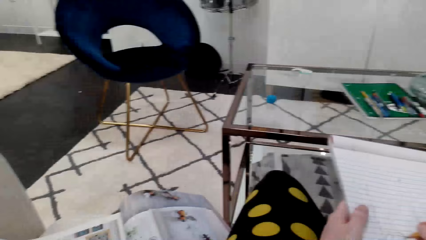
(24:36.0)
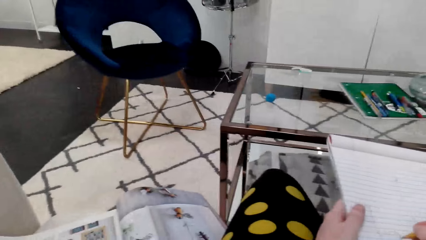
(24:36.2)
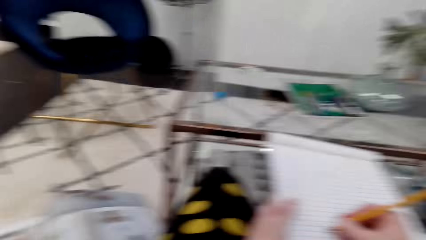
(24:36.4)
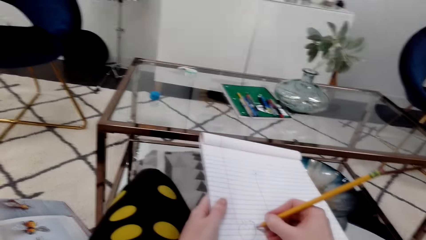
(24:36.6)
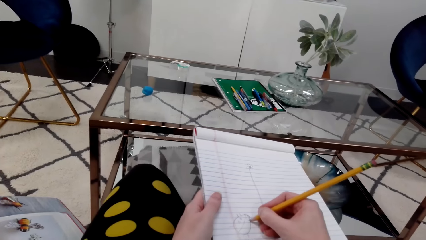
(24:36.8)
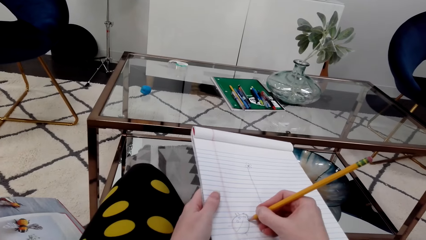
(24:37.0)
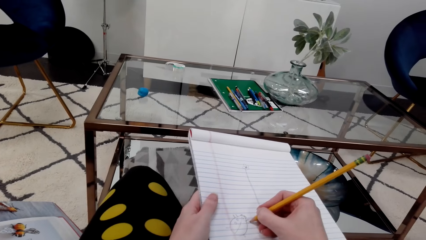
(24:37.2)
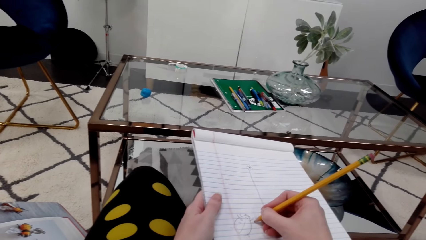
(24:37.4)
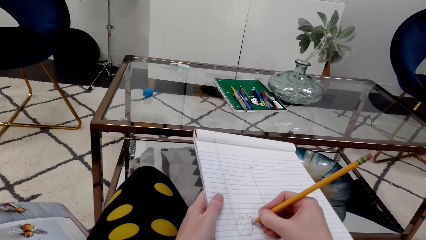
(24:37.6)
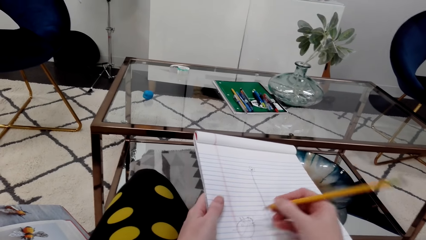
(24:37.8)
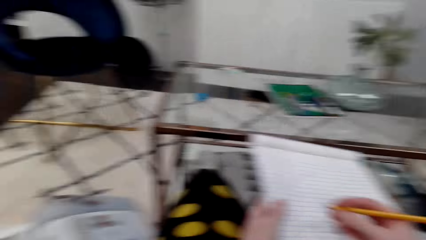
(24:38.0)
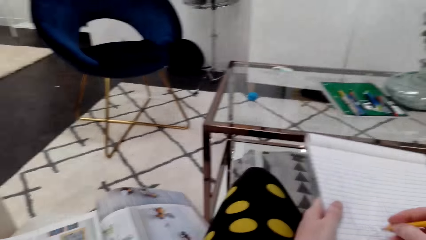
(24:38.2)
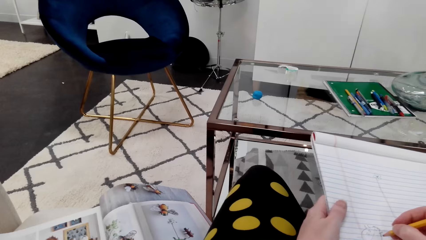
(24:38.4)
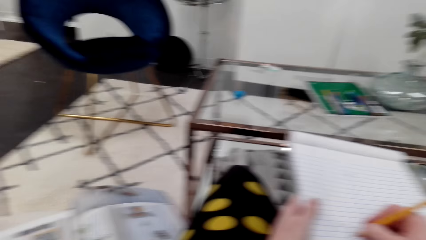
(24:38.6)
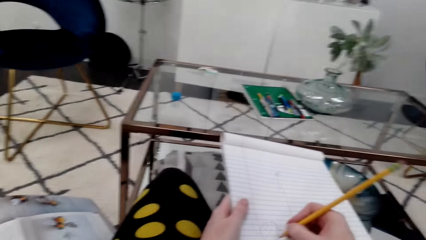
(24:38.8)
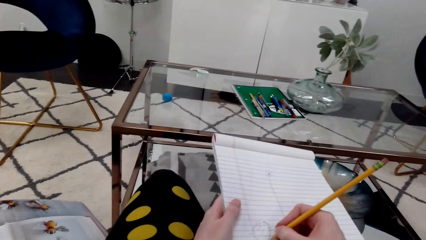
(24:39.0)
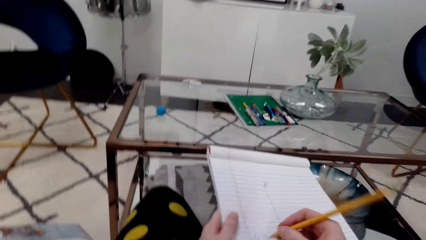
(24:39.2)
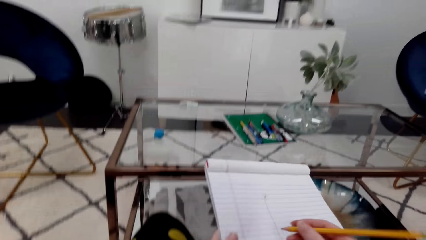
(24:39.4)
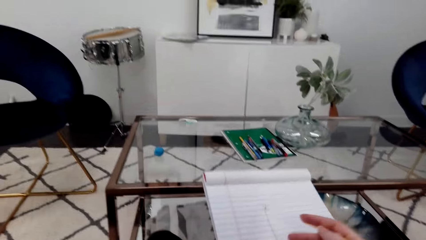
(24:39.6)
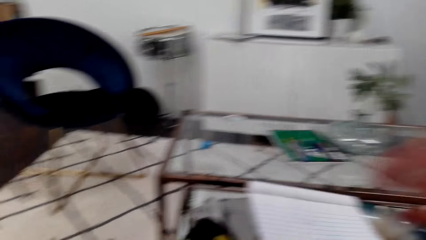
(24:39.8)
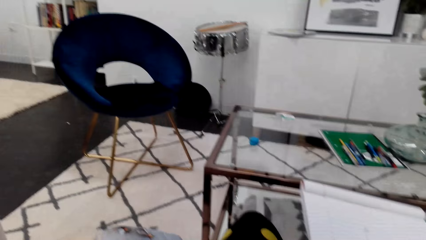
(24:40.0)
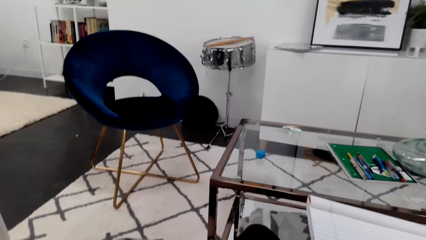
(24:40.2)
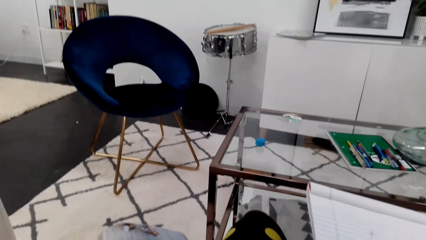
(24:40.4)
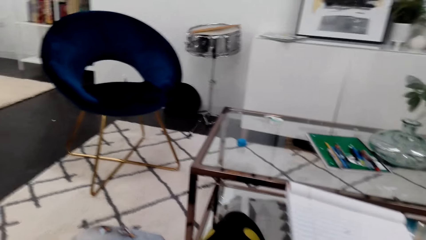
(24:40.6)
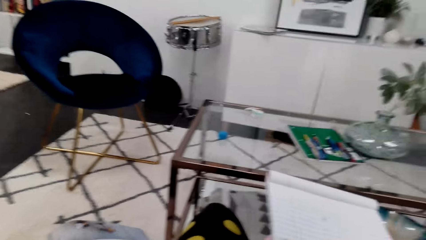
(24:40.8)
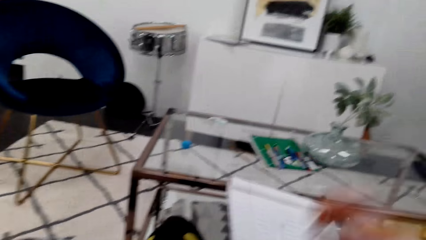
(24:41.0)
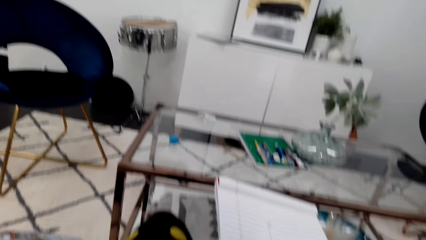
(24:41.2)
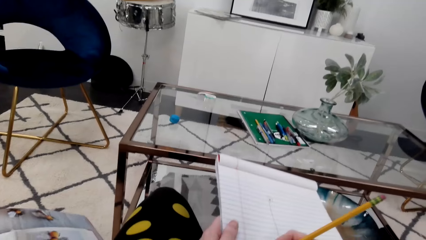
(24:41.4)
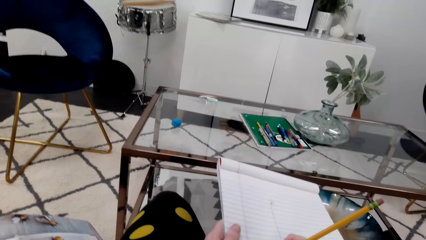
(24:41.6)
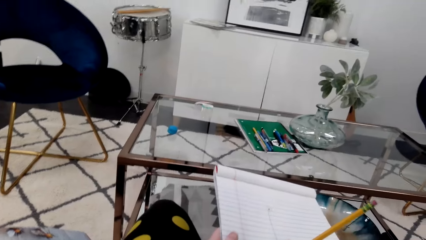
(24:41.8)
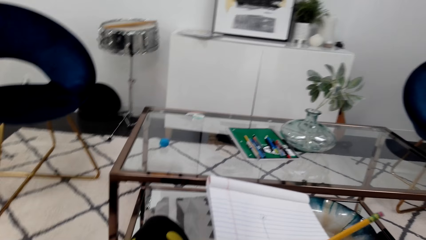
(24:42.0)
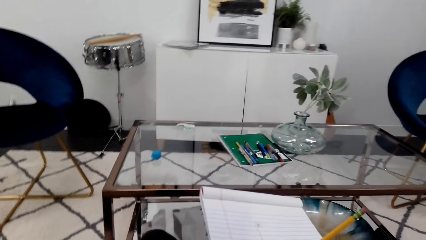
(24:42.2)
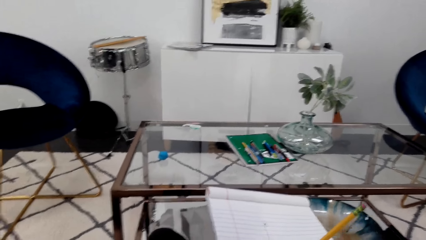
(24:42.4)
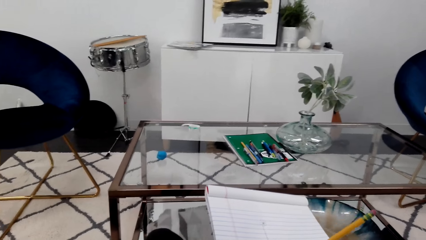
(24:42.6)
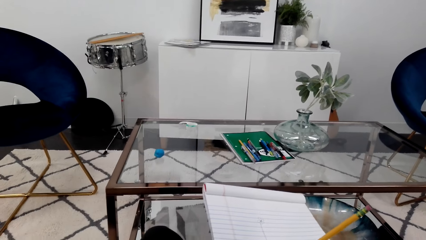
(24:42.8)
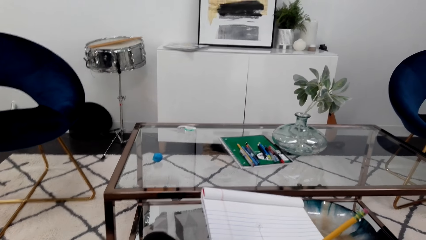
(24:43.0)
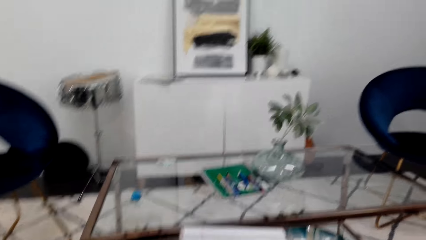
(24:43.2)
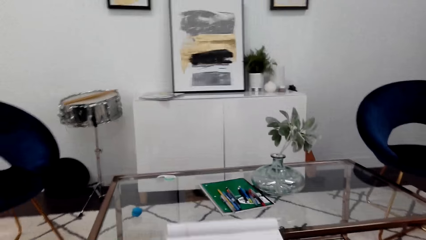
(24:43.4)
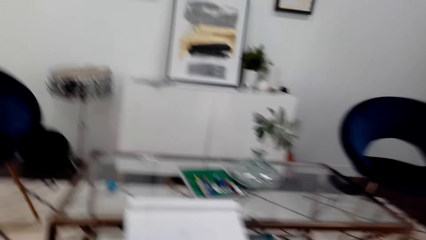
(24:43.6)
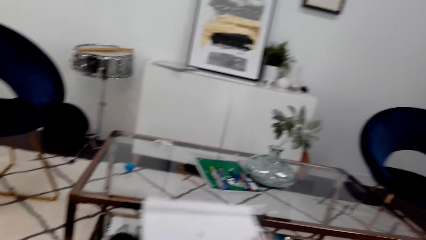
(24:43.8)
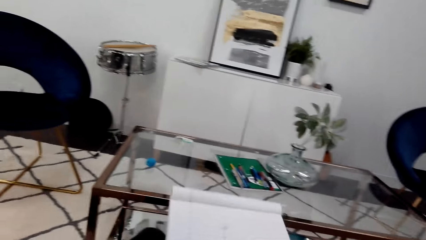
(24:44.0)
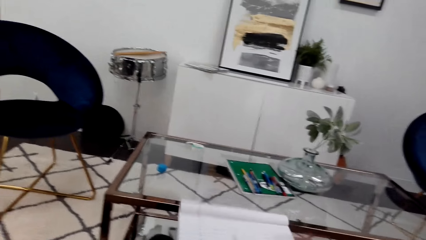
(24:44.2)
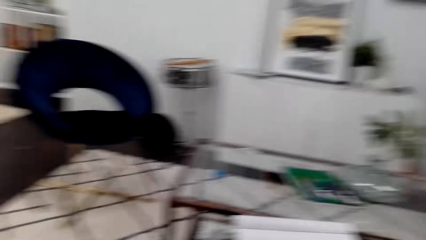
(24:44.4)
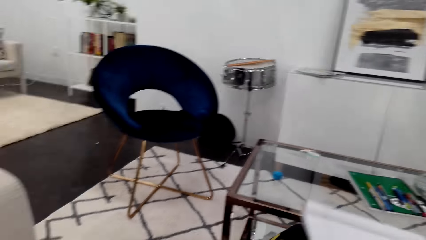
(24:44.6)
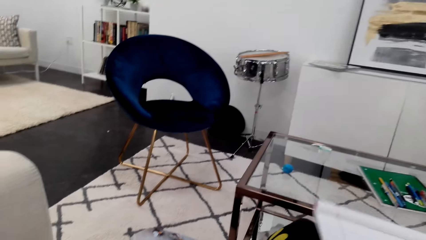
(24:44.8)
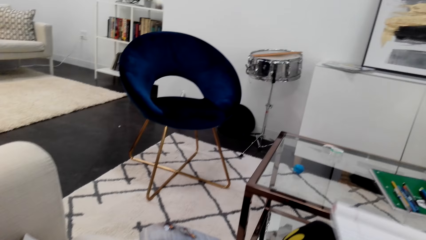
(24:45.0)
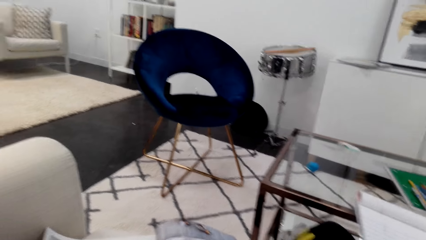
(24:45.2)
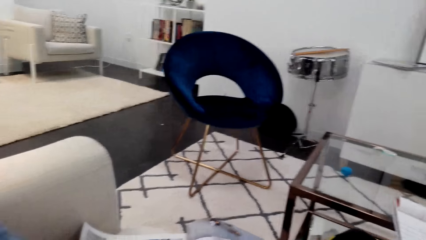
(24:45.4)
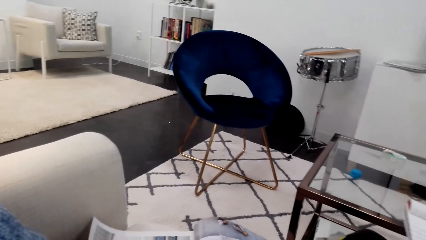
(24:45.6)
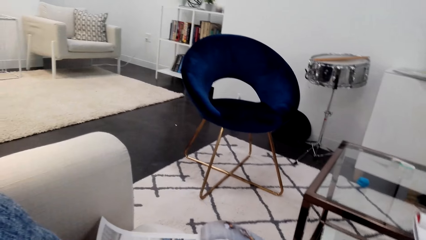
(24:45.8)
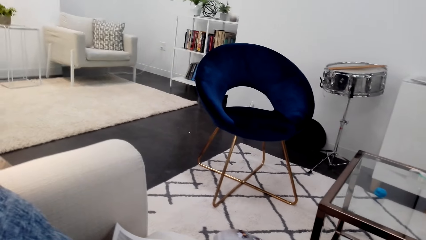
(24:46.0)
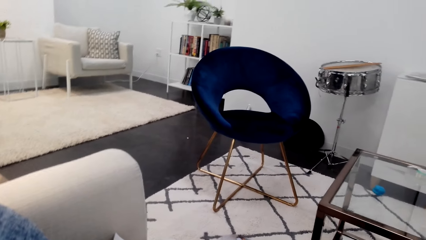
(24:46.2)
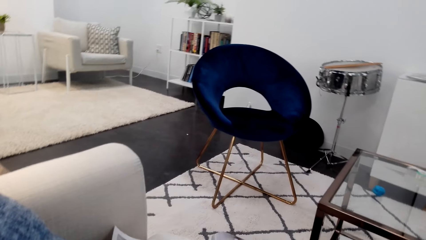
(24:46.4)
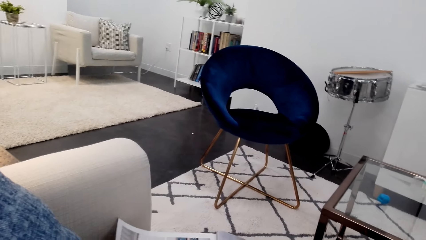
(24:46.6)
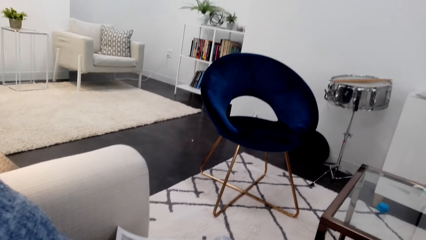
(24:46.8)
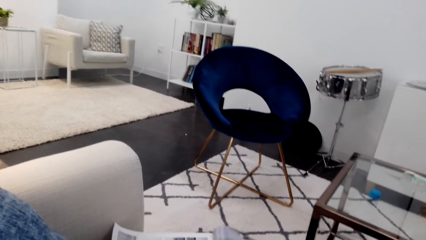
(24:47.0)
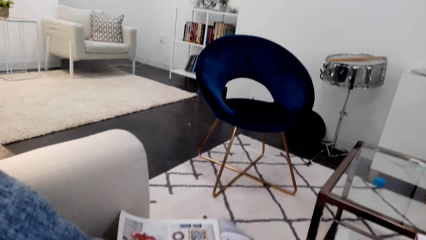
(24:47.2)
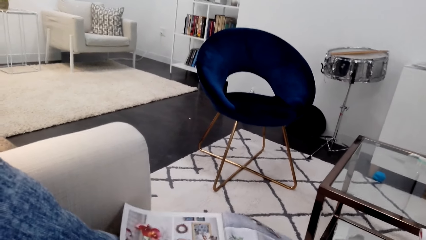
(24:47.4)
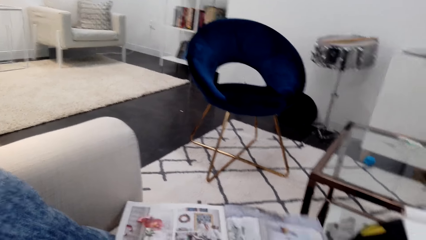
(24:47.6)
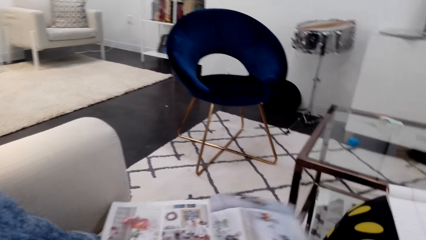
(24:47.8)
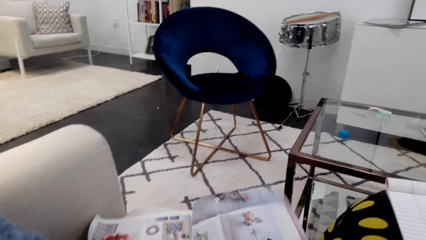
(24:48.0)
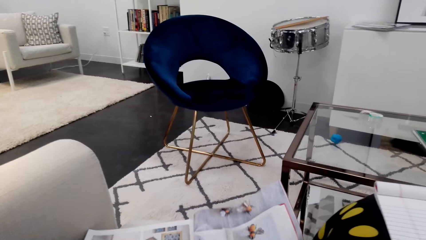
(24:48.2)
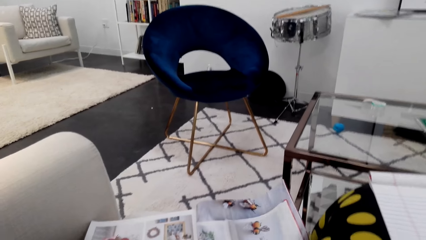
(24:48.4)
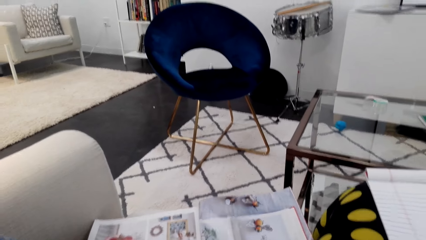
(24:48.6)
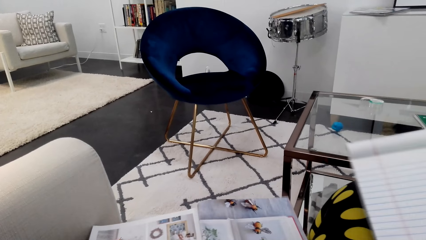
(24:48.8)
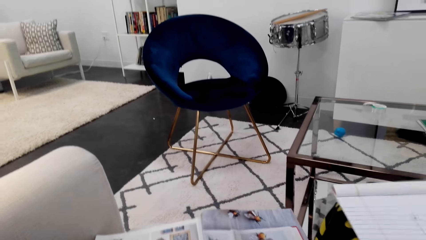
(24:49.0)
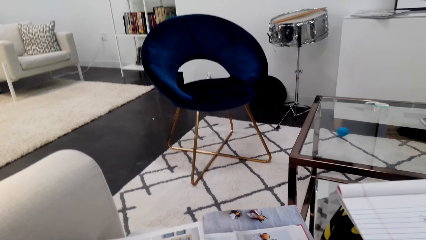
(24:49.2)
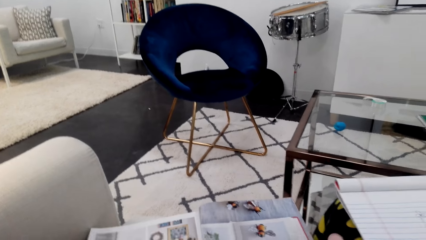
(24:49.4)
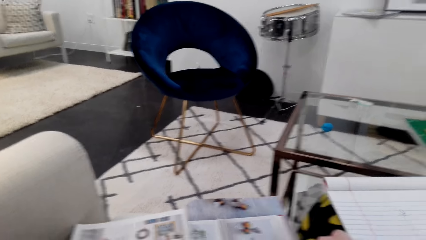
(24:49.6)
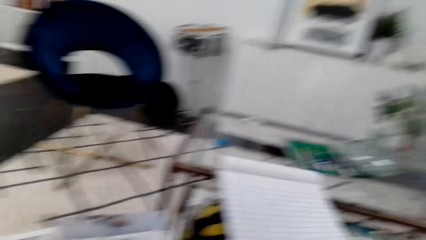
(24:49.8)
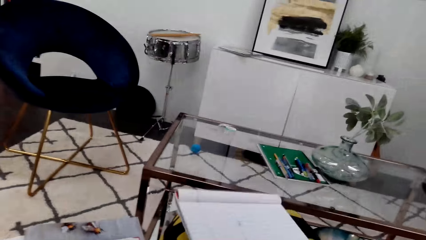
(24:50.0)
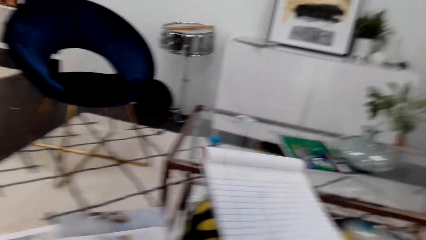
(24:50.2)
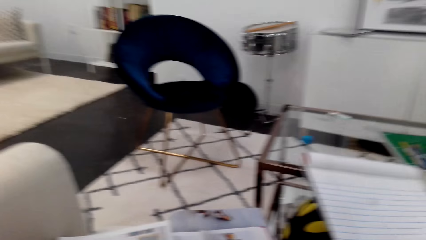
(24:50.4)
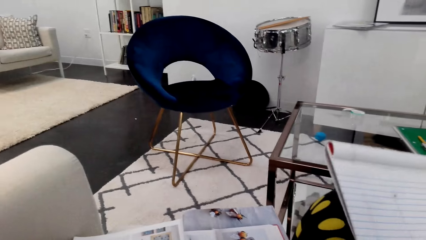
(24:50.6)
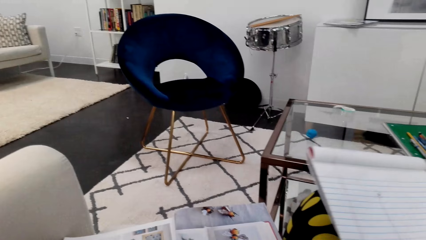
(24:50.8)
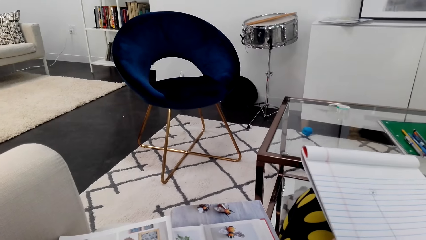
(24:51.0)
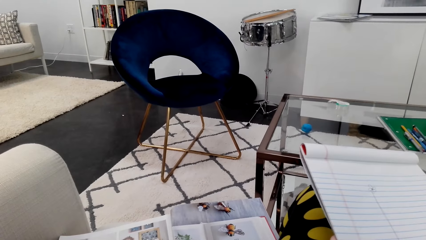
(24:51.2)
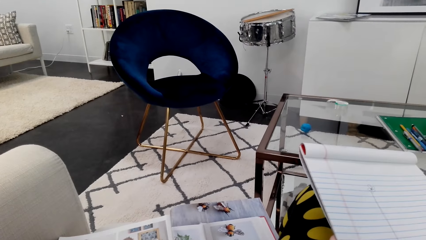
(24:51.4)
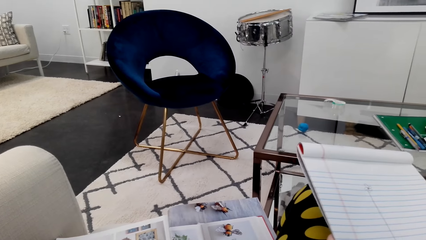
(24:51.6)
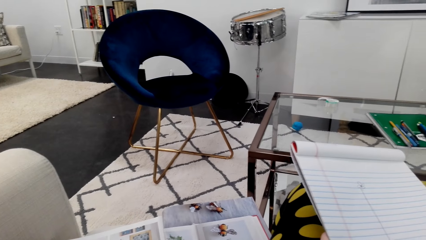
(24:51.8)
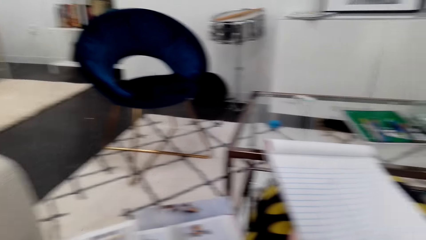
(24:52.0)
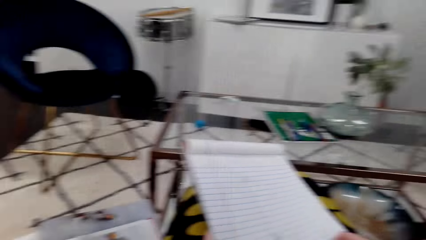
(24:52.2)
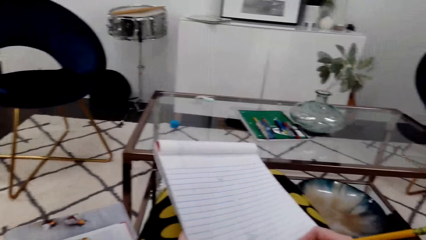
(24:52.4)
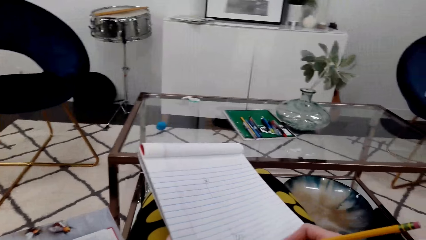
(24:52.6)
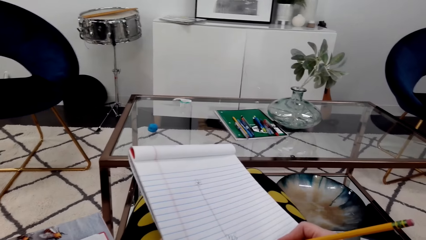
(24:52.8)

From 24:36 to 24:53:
The camera wearer looks at a picture in a magazine. They draw on a notebook. They look at the picture in the magazine. They draw on the notebook. They erase the drawing. They wipe rubber dust off the notebook. They draw on the notebook. They look at the picture in the magazine. They straighten the magazine. They look at the picture in the magazine.
